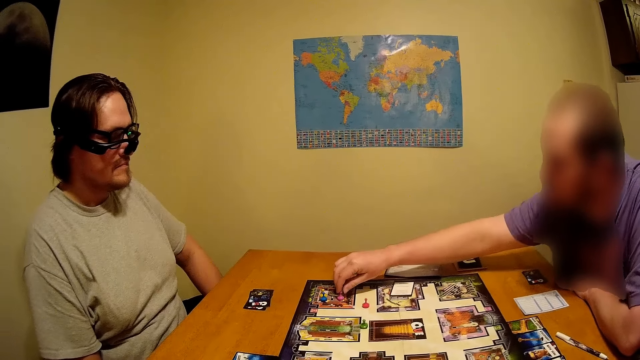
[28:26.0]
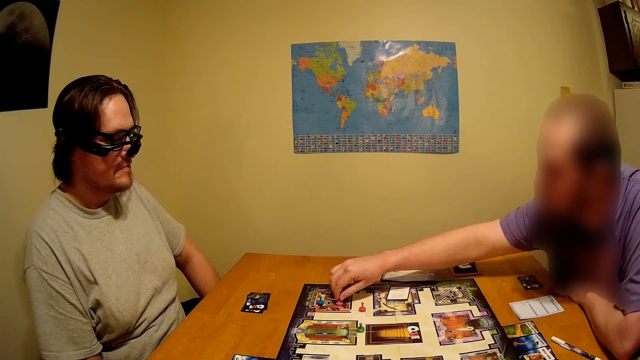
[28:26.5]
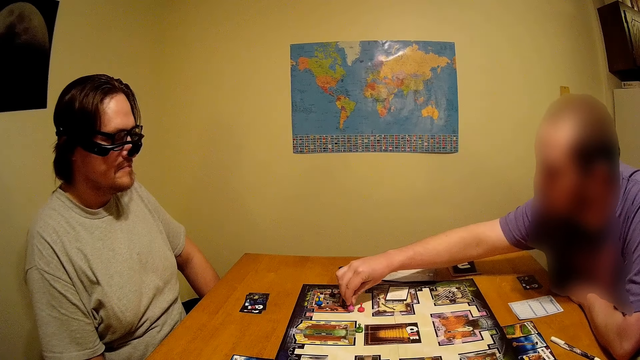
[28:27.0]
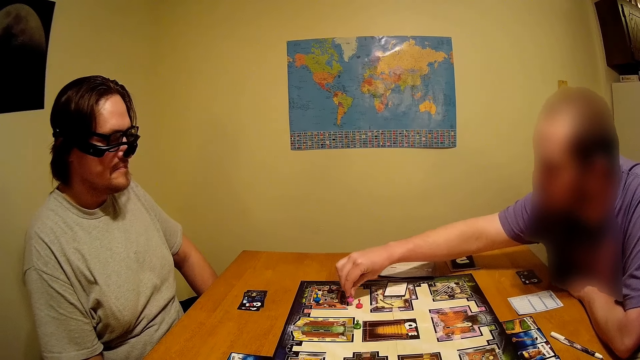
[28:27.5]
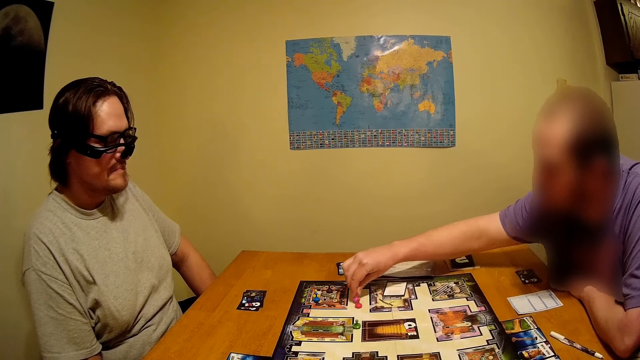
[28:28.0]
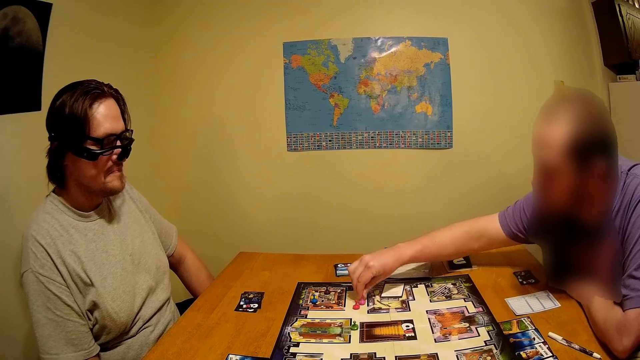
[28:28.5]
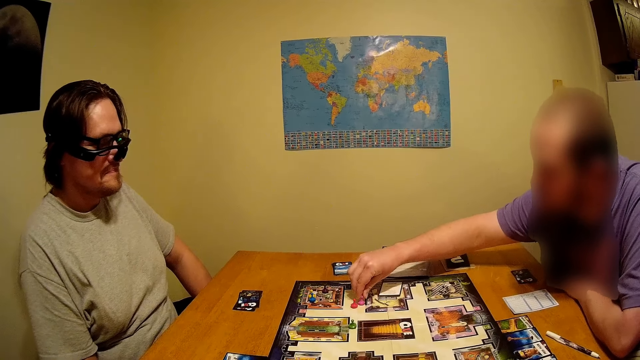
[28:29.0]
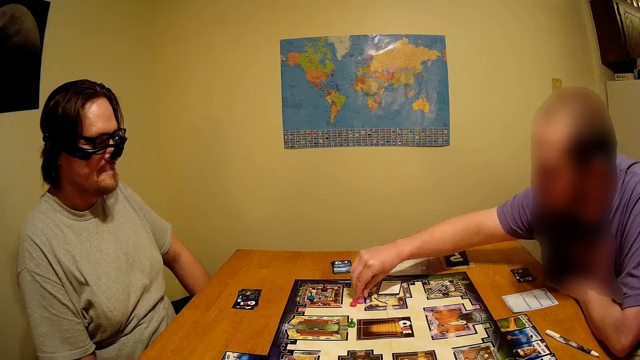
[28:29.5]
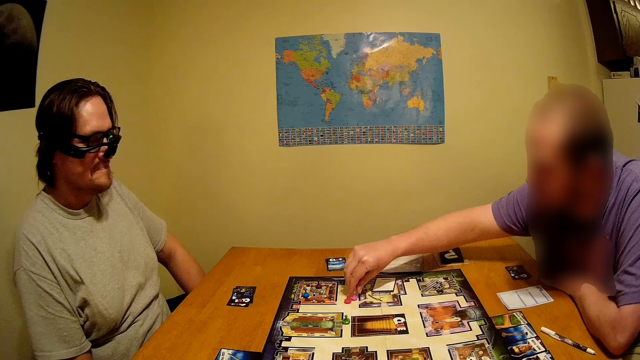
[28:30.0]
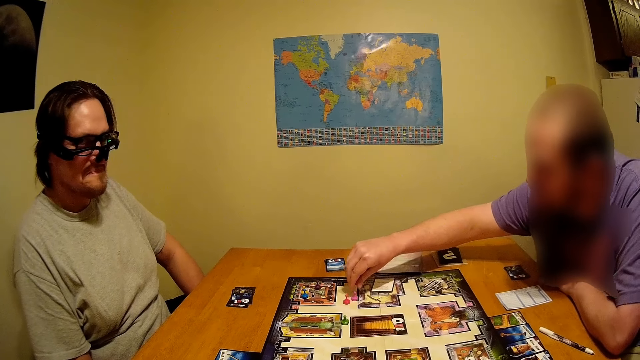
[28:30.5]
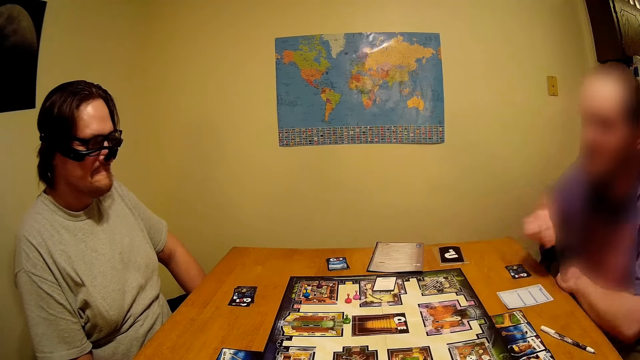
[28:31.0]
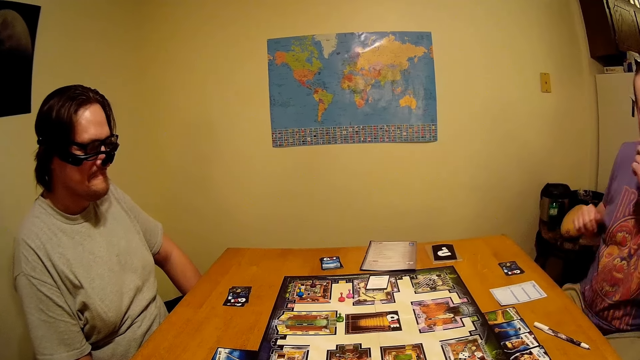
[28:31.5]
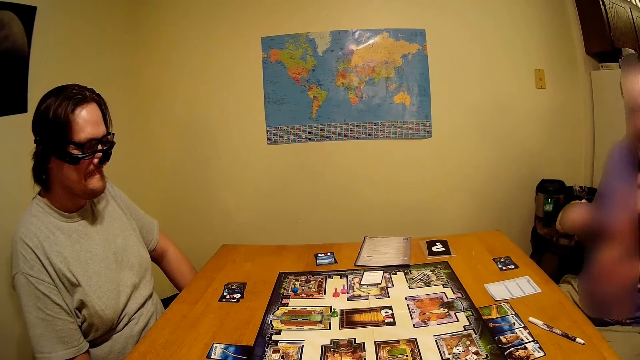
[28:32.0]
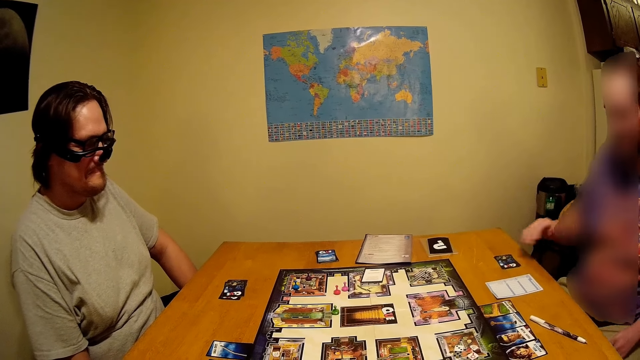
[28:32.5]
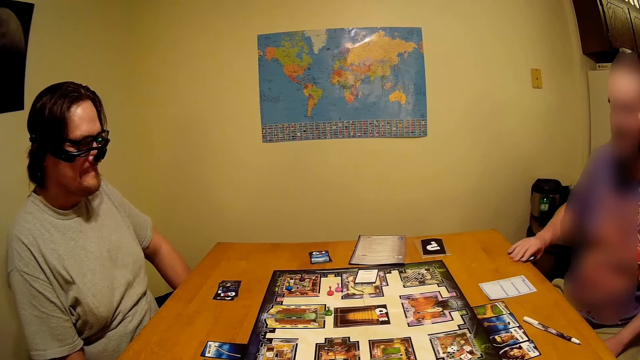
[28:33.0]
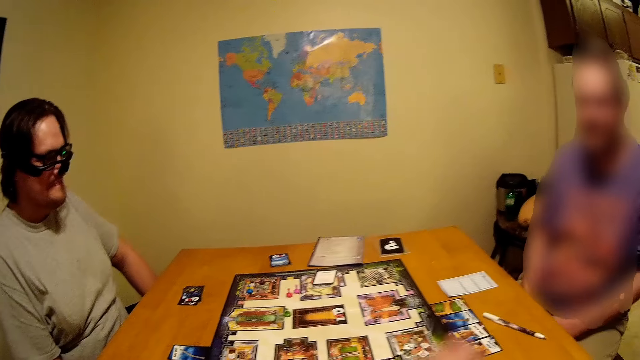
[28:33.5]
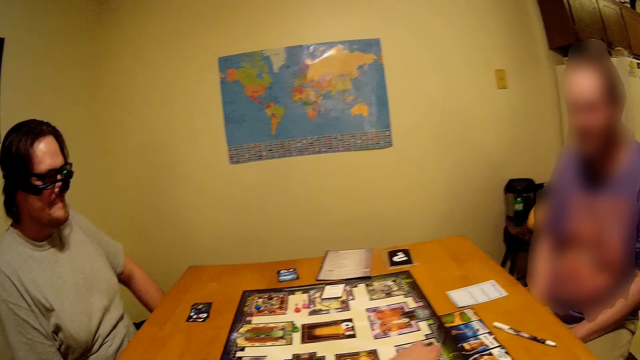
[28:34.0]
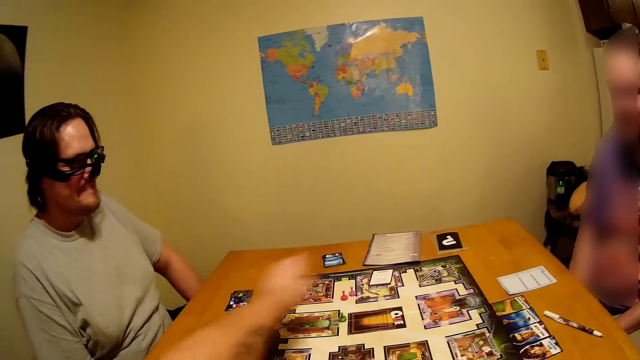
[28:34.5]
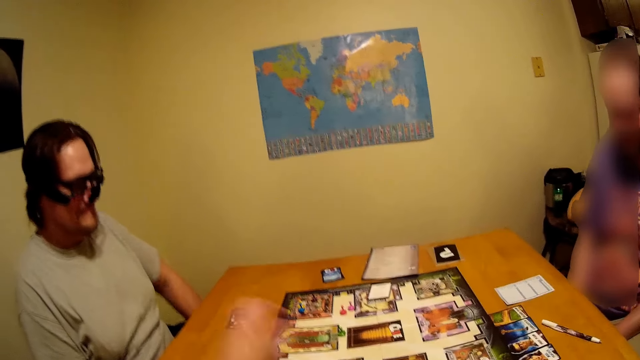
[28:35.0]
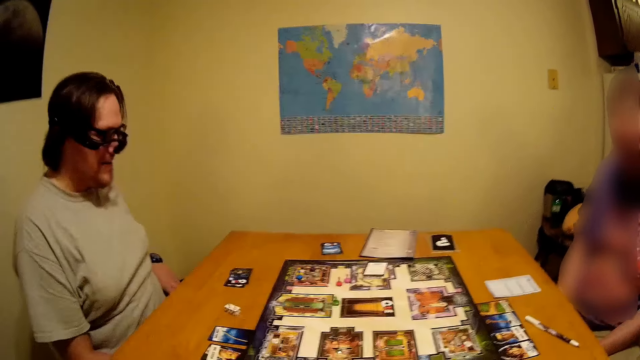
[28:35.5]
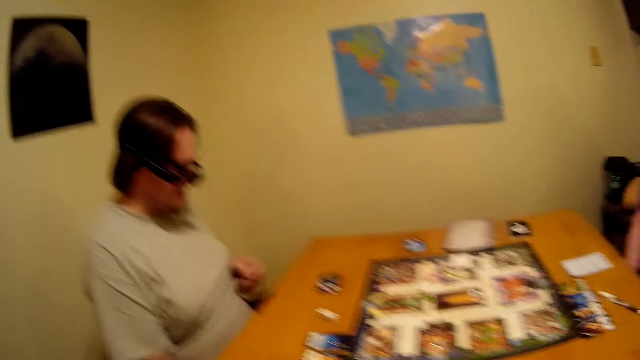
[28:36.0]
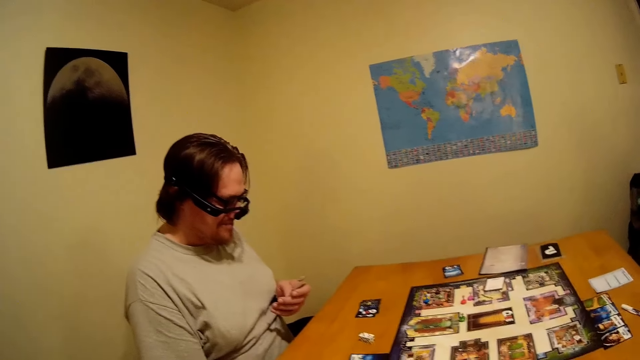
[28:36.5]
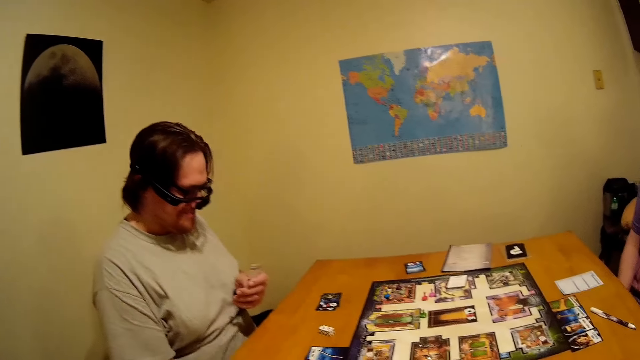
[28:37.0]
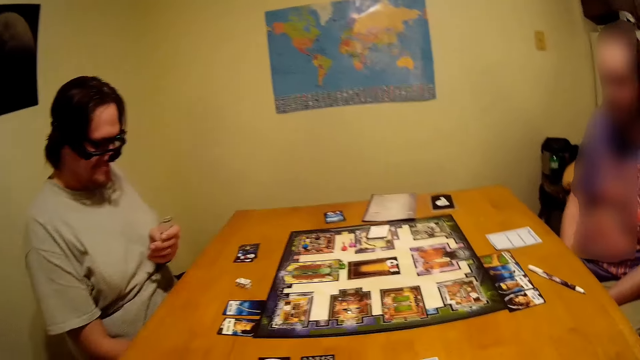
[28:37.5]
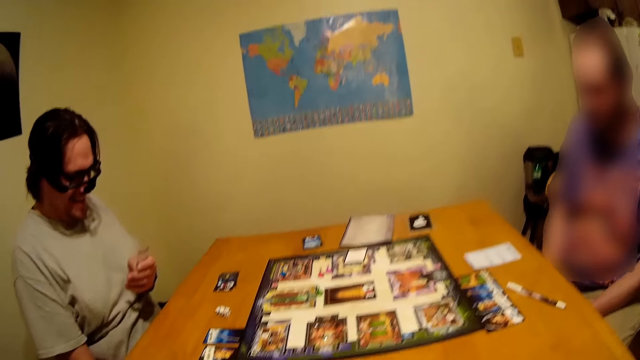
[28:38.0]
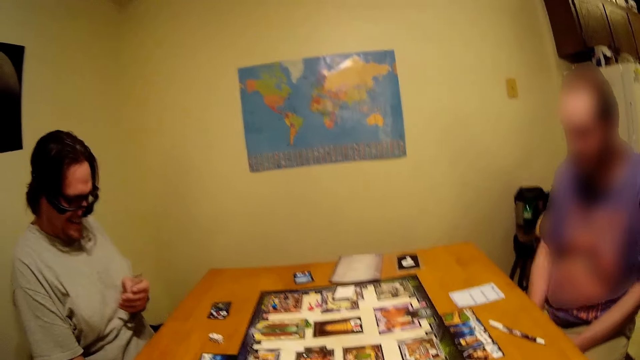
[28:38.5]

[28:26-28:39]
A person moves something on the game board. The person moves the dice. The person picks a card on the table. The camera wearer picks the dice on the game board. They put the dice on the table.

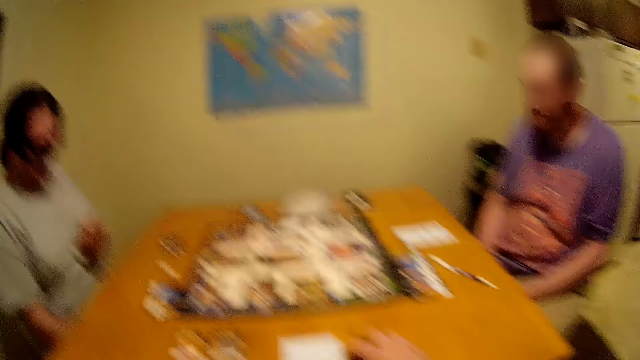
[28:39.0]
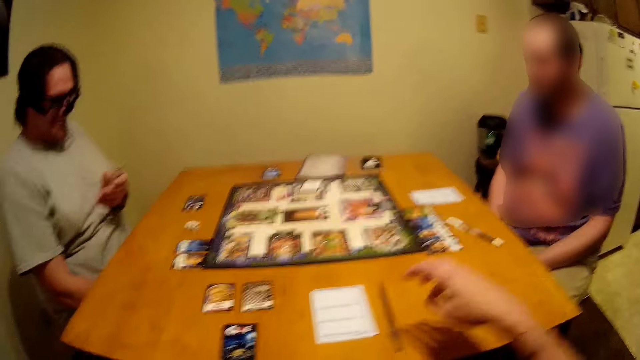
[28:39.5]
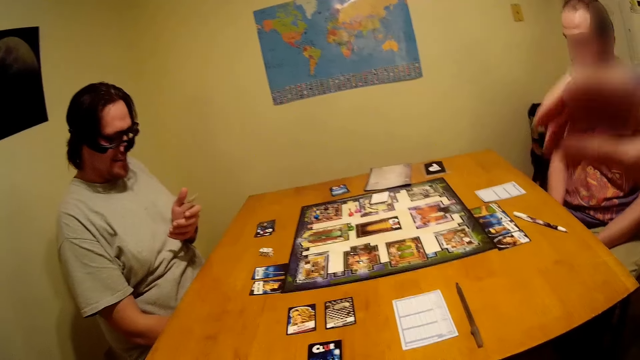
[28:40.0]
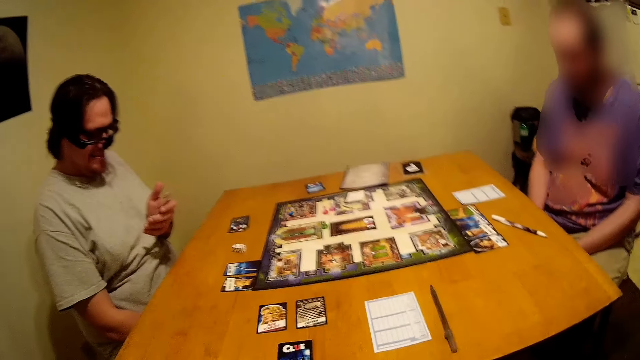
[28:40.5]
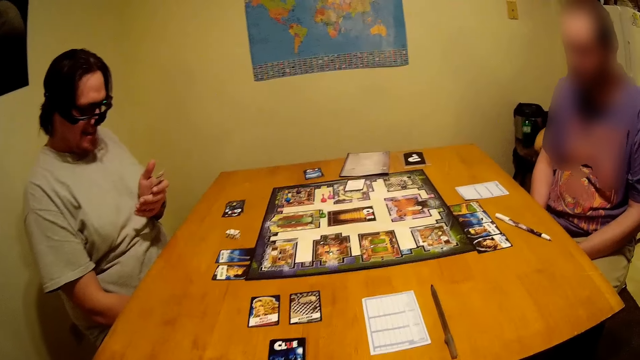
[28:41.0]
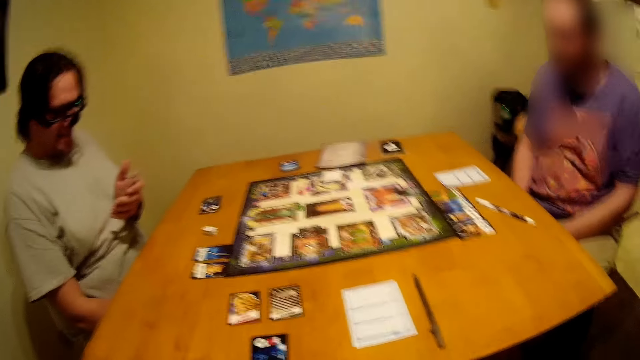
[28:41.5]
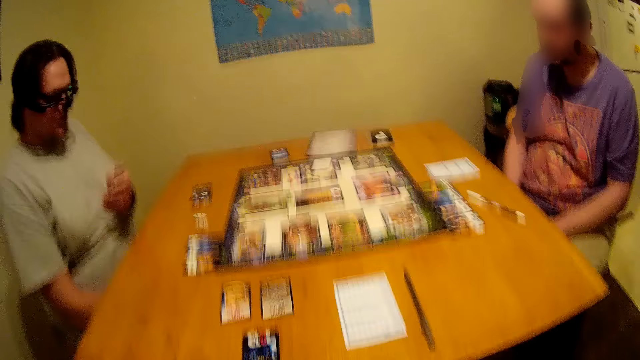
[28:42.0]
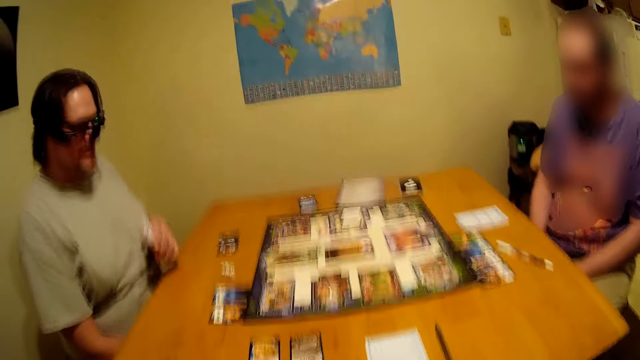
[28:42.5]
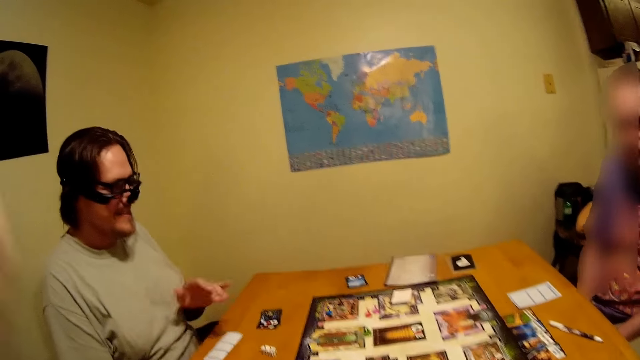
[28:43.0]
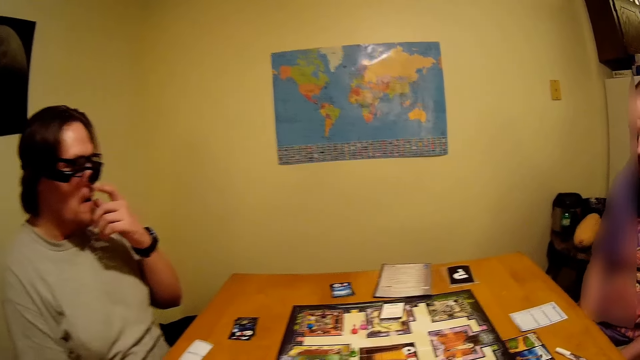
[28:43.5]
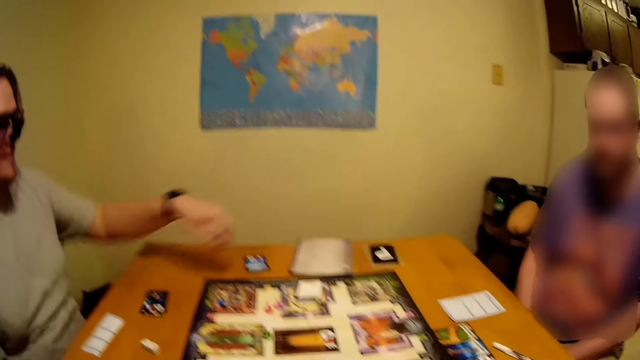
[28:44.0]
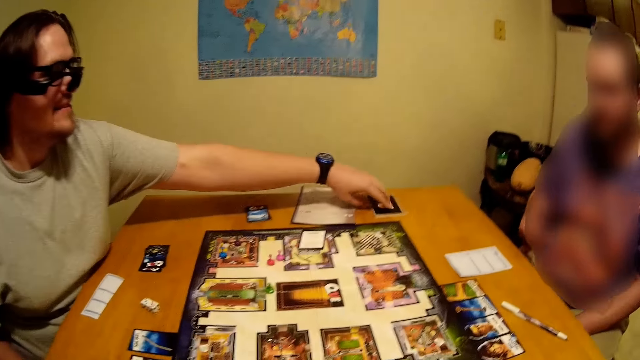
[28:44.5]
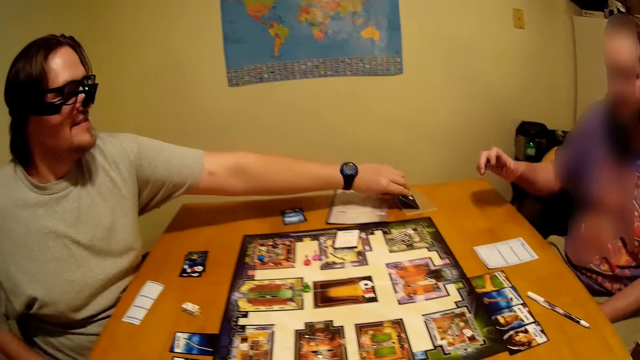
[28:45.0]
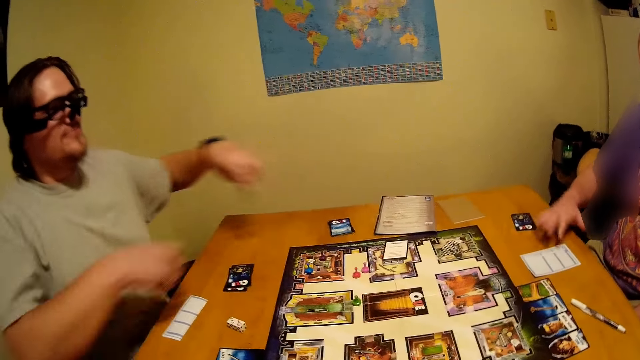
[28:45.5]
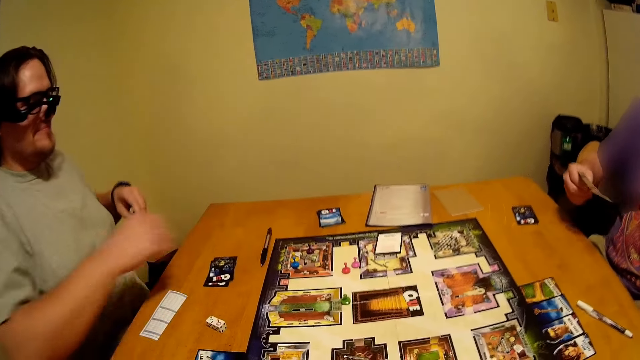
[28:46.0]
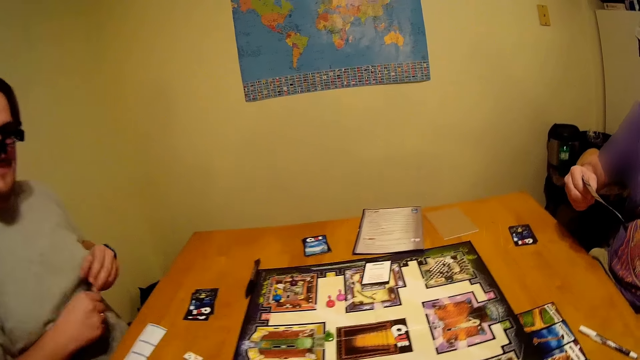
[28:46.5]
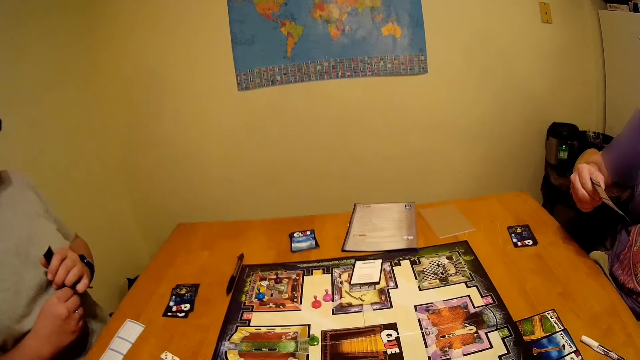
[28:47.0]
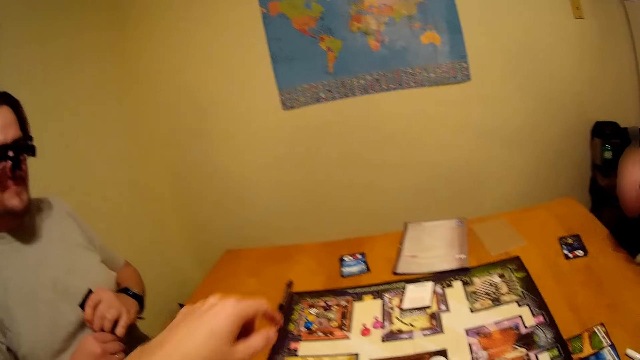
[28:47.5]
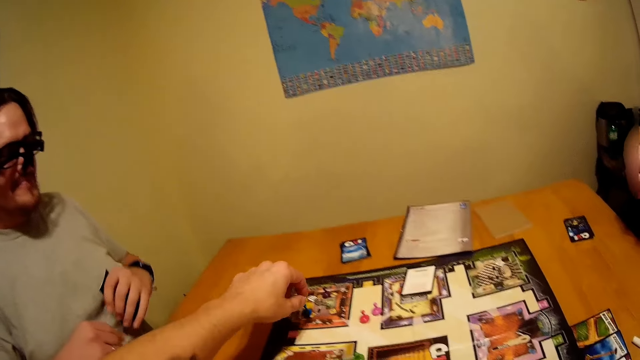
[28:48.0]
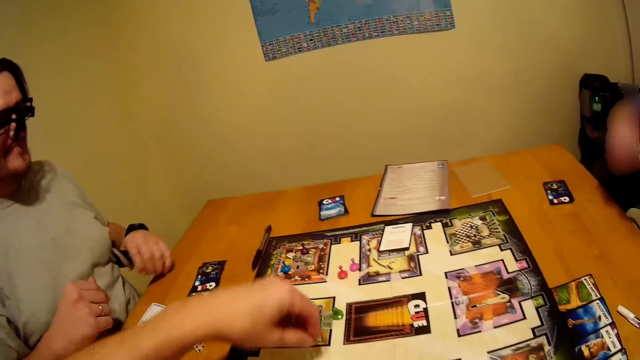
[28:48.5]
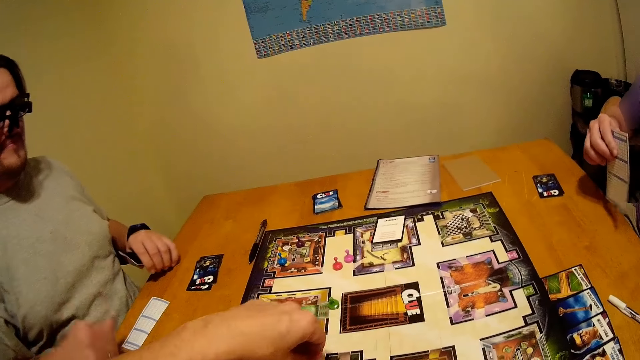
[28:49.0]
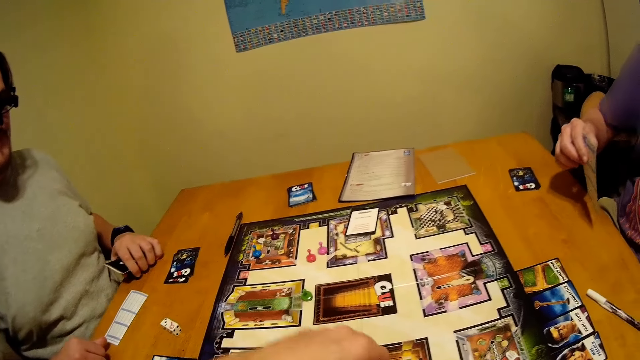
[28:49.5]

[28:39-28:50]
A person puts a card on the table. The person looks at the card. The person picks the card from the table. Another person puts a card on the table. The first person puts a pen on the table. The other person picks the card. The camera wearer moves something on the game board.
